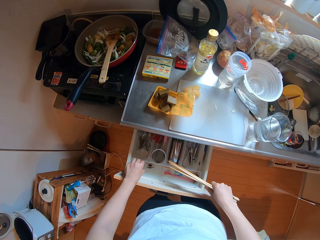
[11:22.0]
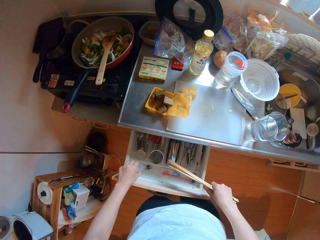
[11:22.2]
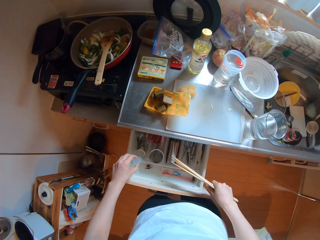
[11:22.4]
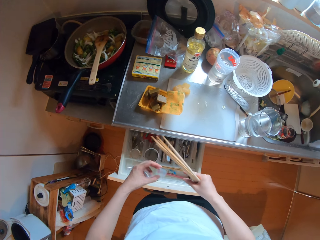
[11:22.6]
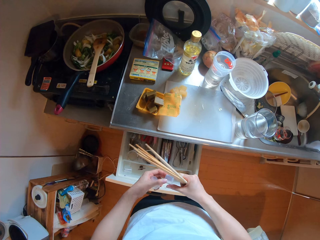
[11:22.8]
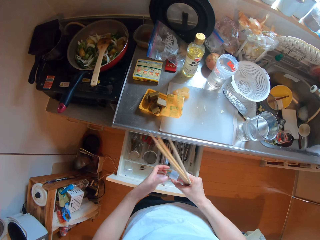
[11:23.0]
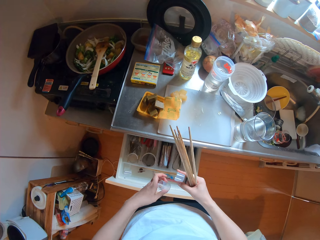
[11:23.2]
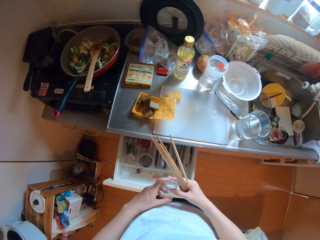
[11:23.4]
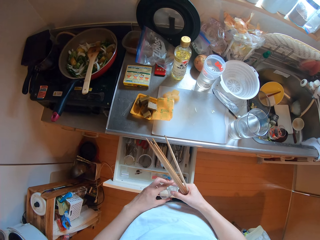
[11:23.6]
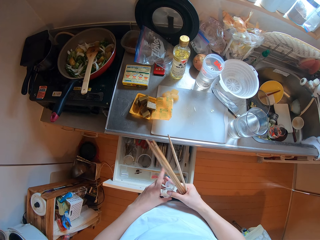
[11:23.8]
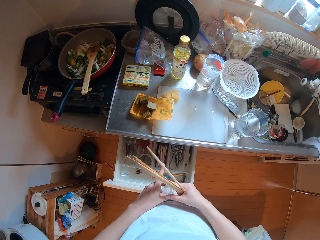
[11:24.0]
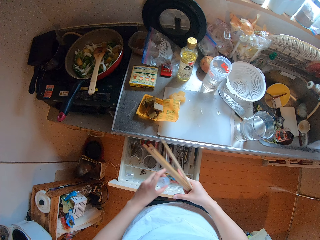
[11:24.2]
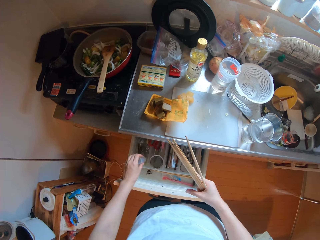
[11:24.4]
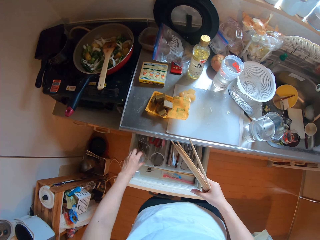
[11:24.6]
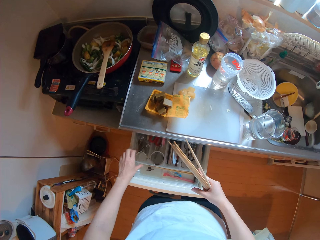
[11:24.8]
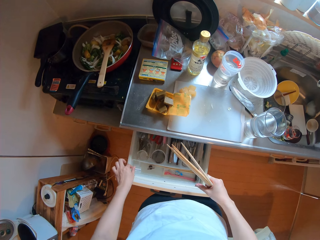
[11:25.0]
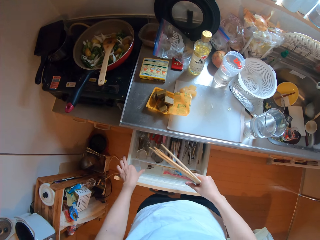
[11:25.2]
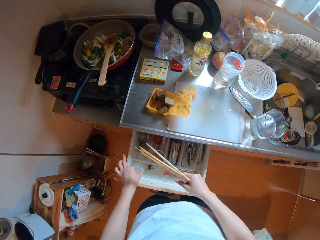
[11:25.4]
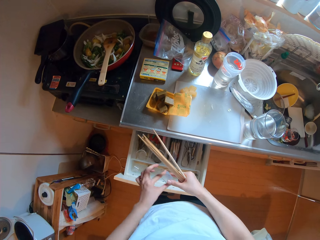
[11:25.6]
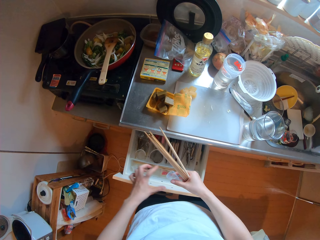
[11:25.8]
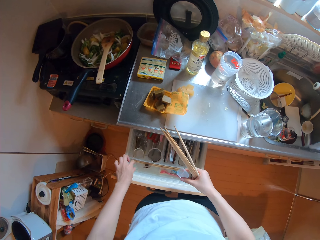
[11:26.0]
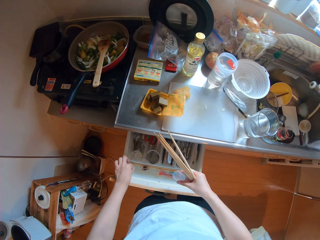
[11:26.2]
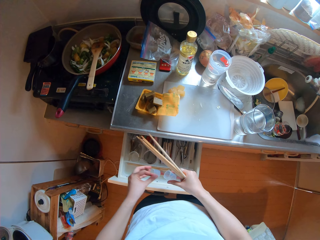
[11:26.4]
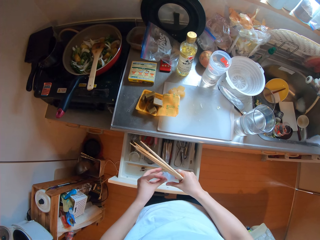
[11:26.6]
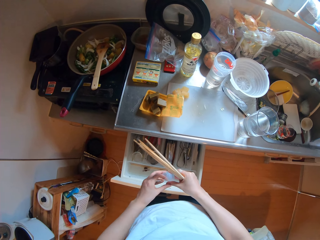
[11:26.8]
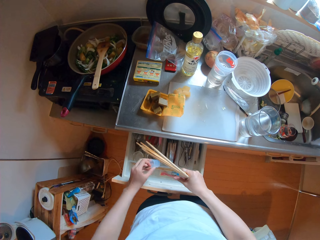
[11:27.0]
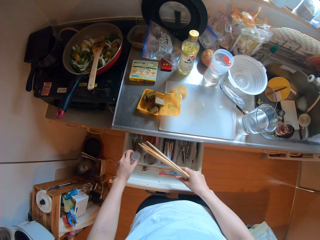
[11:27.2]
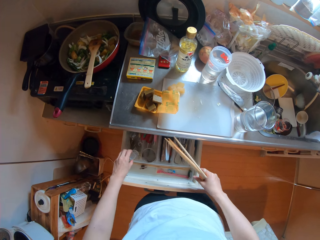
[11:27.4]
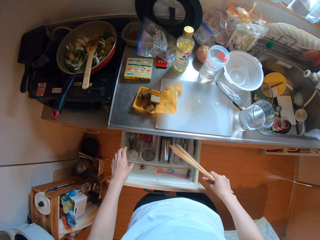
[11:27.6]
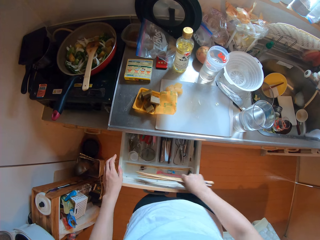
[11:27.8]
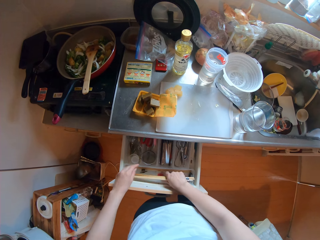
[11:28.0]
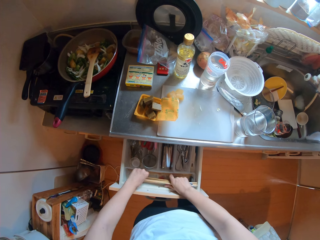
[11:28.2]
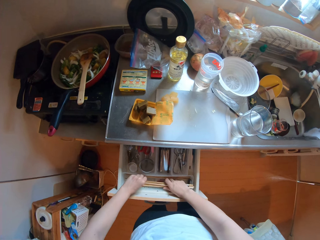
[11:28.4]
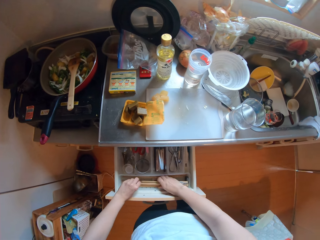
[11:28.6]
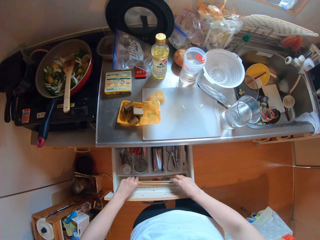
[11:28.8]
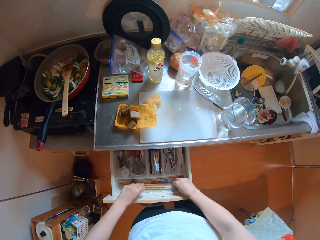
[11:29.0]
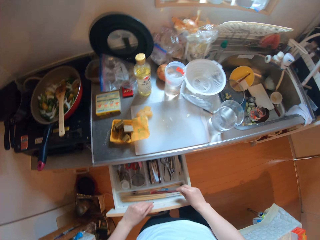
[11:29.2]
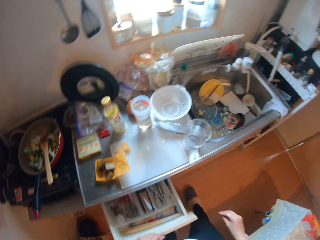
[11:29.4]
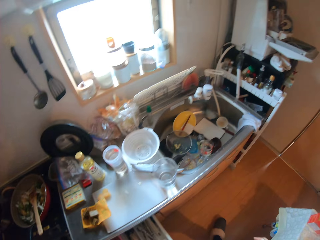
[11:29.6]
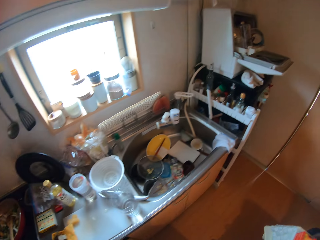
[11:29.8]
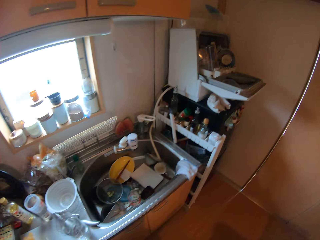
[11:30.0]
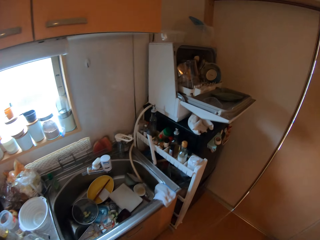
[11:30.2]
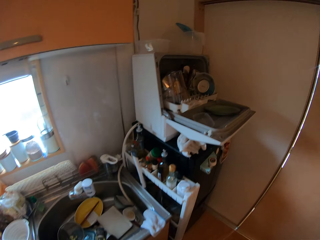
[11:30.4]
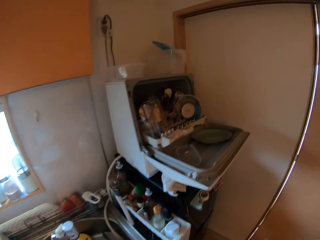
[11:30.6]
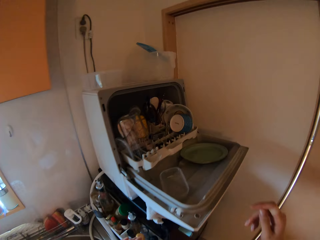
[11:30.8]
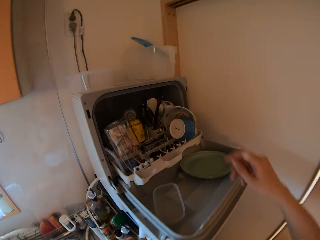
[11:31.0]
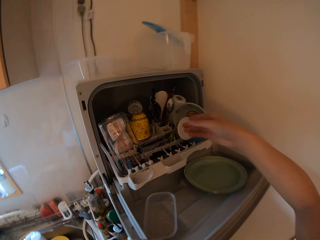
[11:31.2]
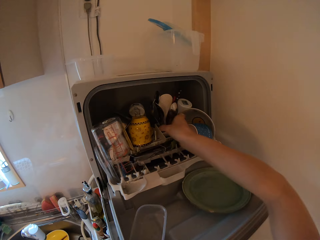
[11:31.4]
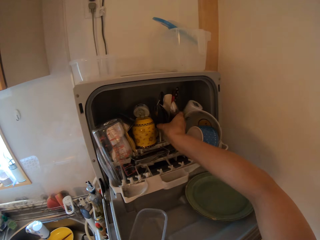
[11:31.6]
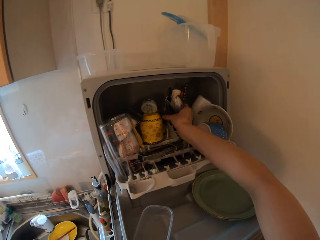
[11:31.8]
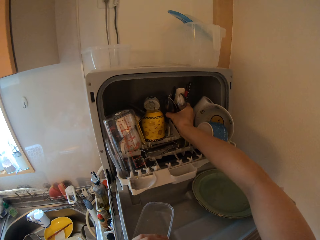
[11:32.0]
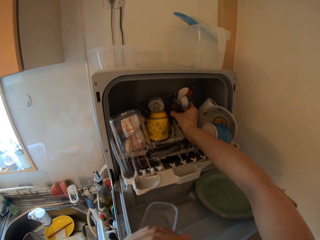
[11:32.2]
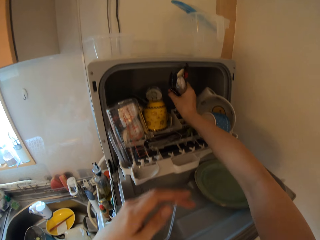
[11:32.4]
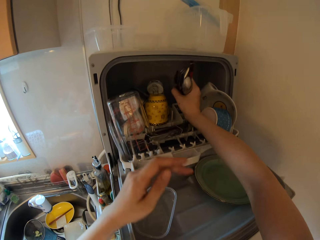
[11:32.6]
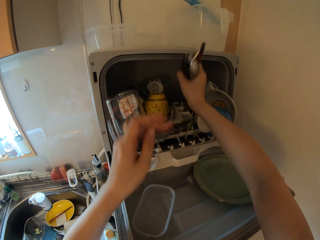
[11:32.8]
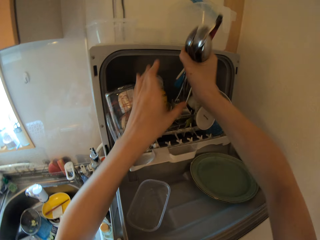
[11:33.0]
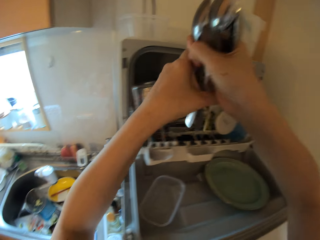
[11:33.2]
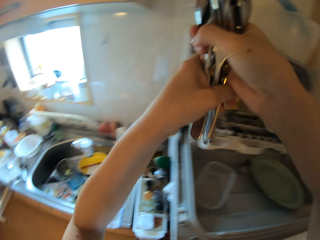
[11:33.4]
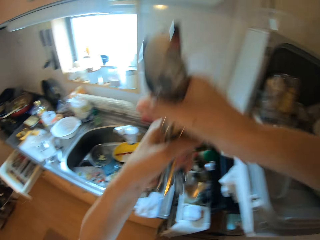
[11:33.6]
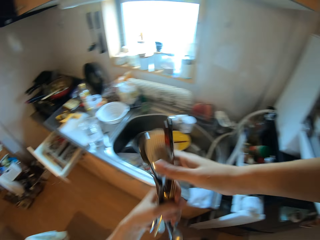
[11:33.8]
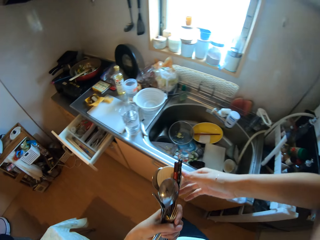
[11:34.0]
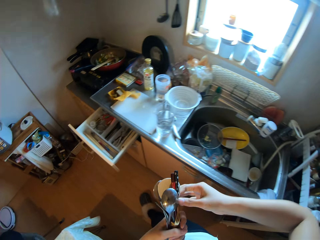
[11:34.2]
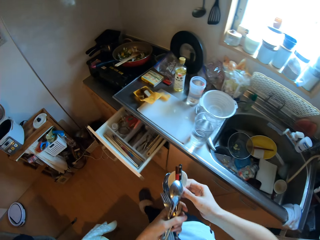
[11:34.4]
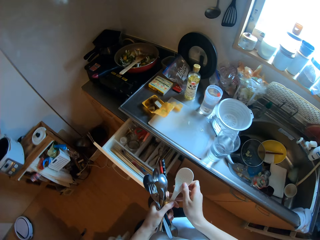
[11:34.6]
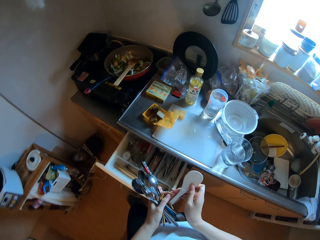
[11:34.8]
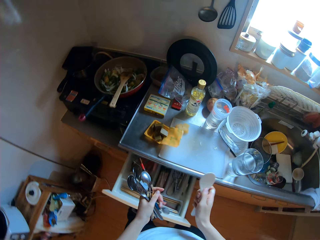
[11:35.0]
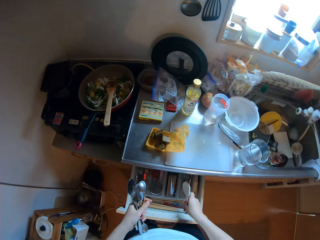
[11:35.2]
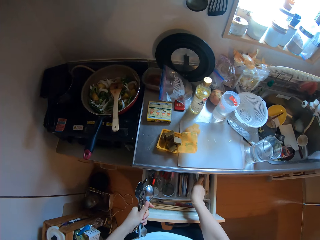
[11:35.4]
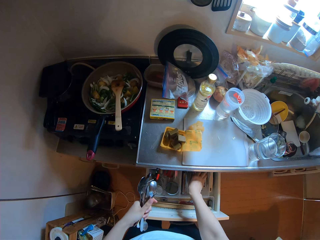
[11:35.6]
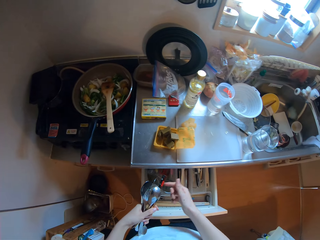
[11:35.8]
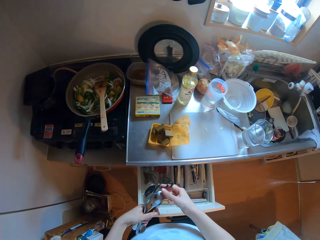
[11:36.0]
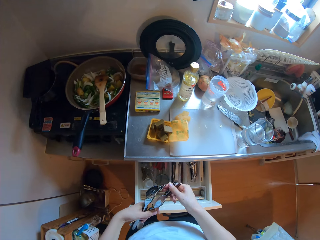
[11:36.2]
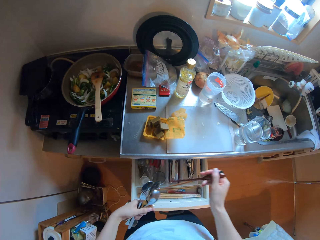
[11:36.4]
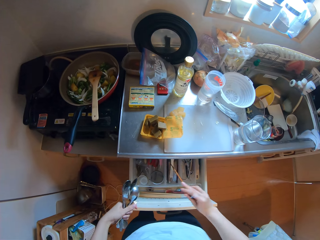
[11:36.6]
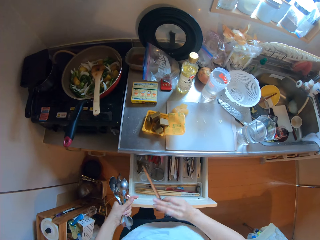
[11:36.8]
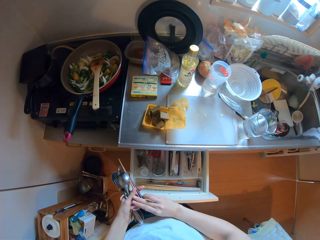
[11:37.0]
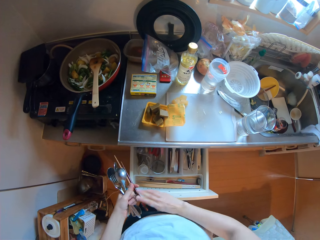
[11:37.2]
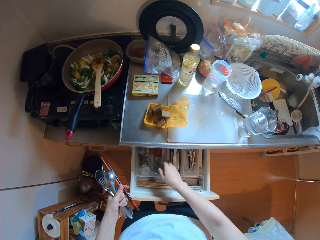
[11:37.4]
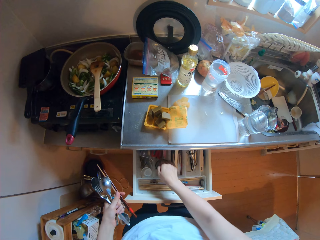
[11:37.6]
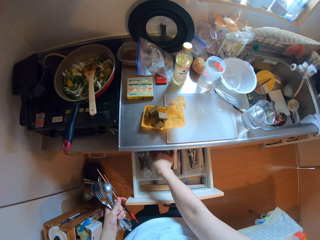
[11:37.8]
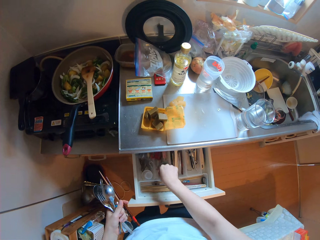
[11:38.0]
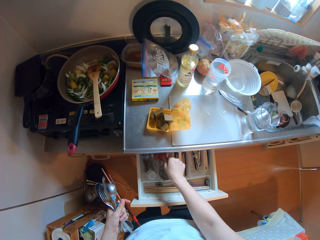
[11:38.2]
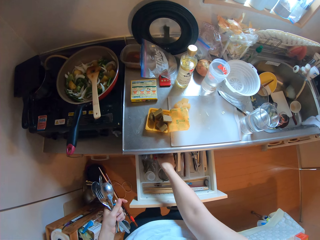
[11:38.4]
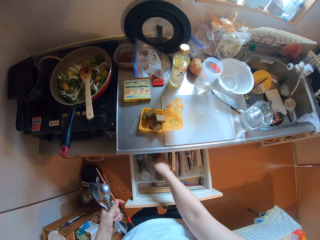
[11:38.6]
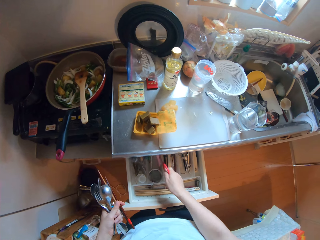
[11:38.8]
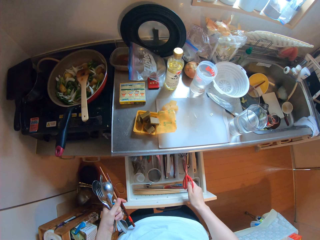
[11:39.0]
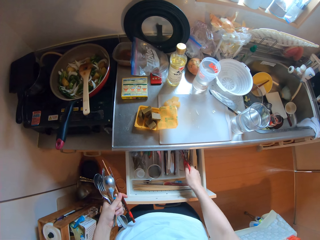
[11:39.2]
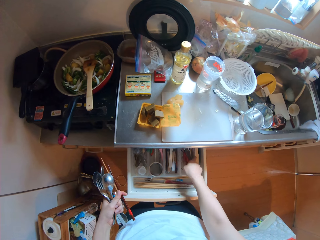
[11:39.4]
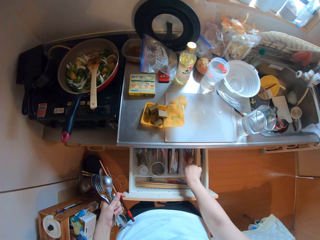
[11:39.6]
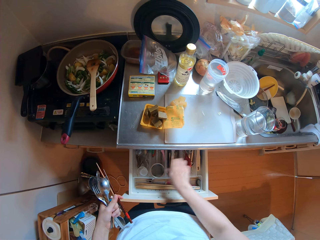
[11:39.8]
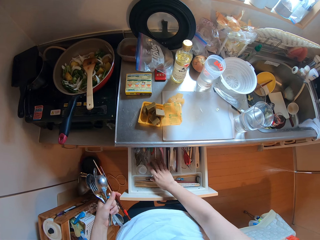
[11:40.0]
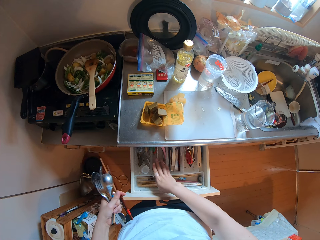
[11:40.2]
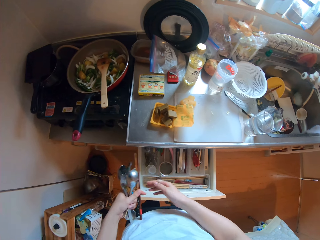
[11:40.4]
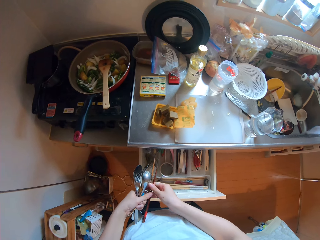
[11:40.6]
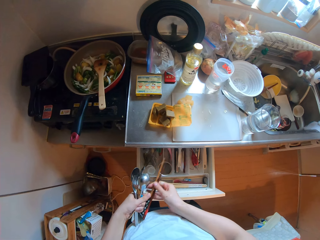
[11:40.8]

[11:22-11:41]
The camera wearer takes the plastic lids. He puts down the plastic lids. He puts down the chopsticks. He picks up cutleries in the sterilizing cabinet with his right hand. He holds the cutleries with both hands. He arranges the cutleries in the drawer.
